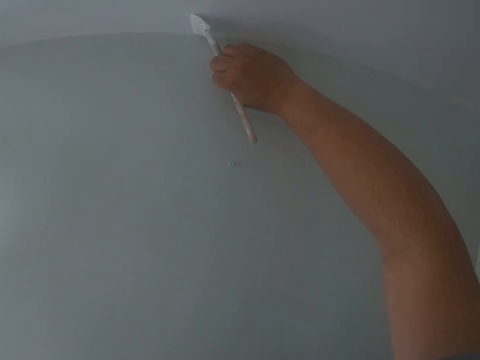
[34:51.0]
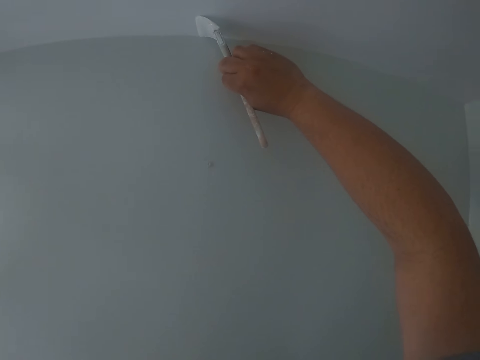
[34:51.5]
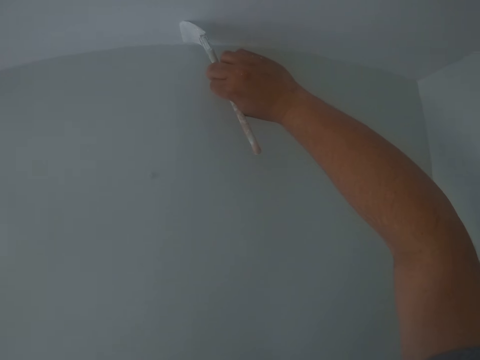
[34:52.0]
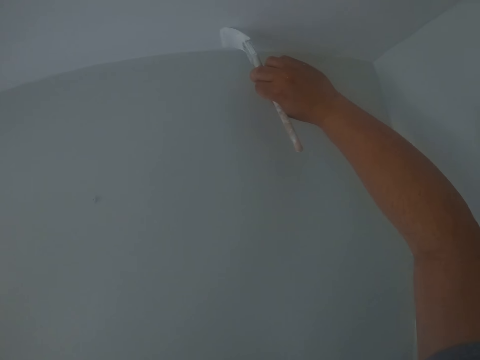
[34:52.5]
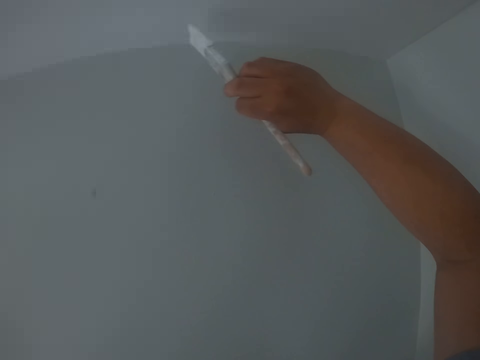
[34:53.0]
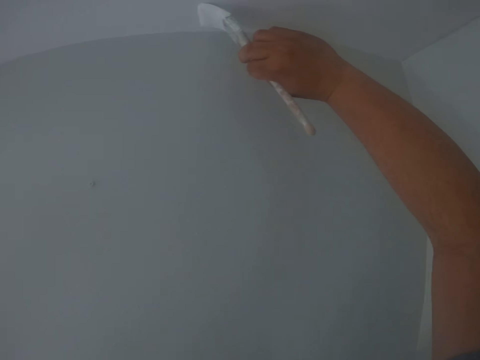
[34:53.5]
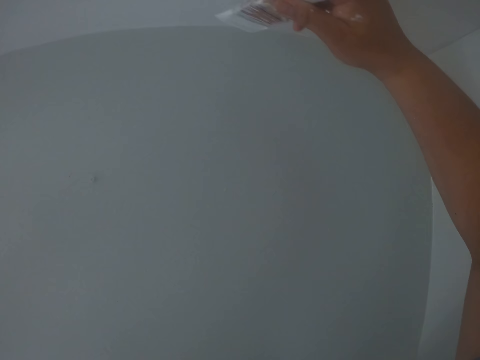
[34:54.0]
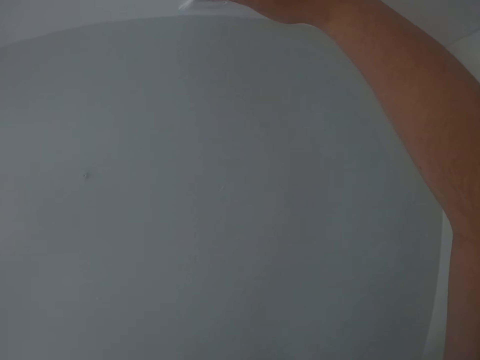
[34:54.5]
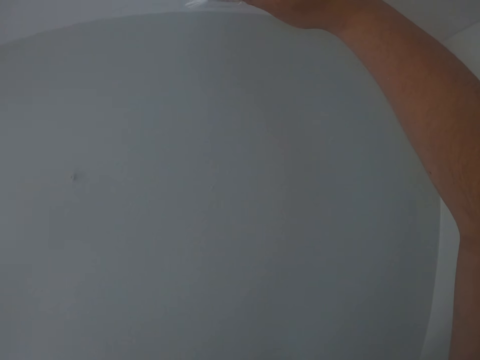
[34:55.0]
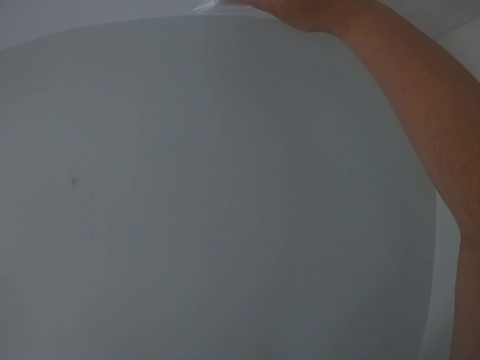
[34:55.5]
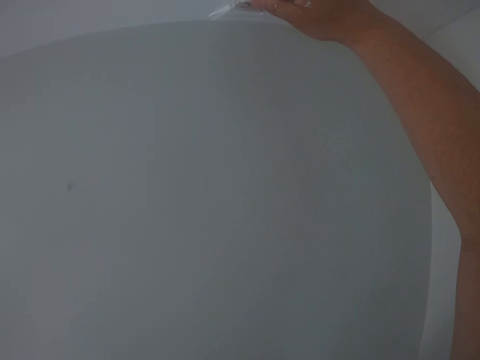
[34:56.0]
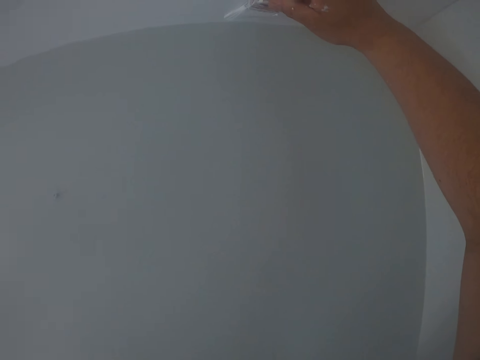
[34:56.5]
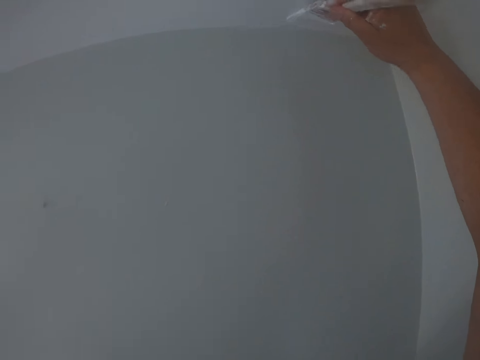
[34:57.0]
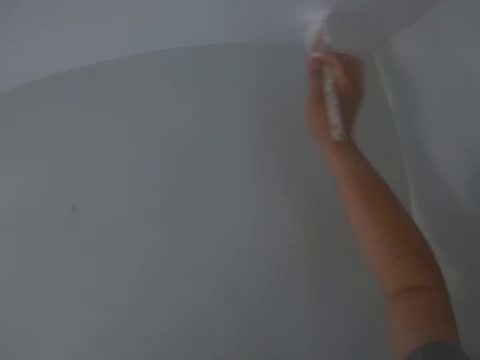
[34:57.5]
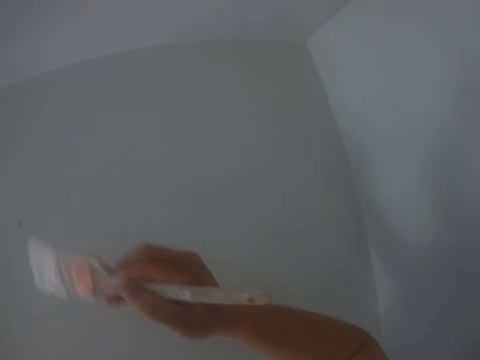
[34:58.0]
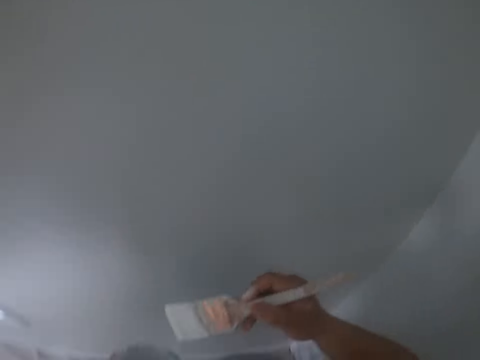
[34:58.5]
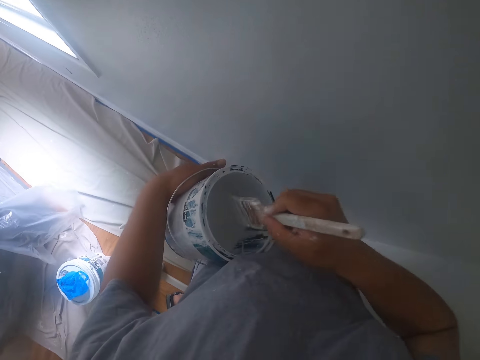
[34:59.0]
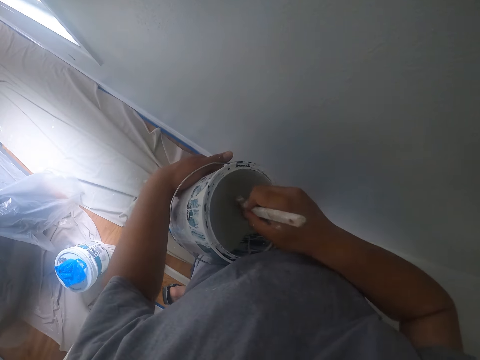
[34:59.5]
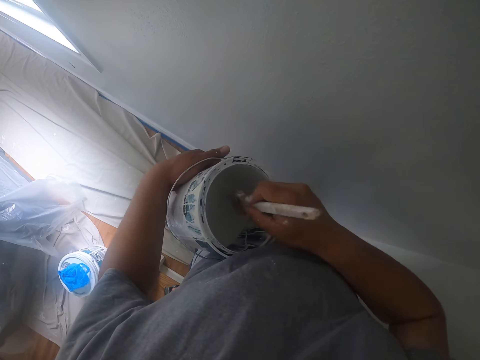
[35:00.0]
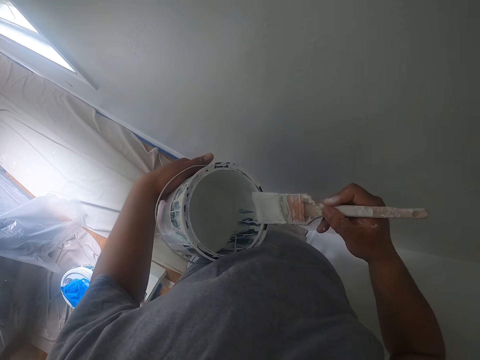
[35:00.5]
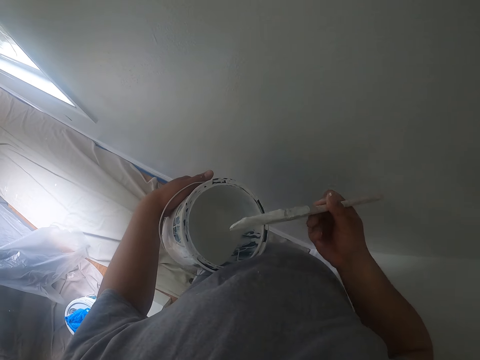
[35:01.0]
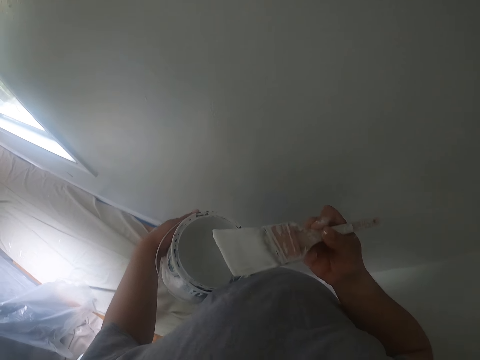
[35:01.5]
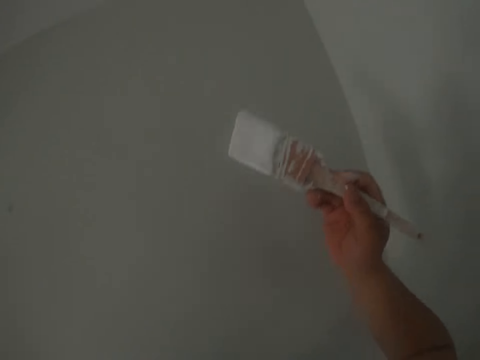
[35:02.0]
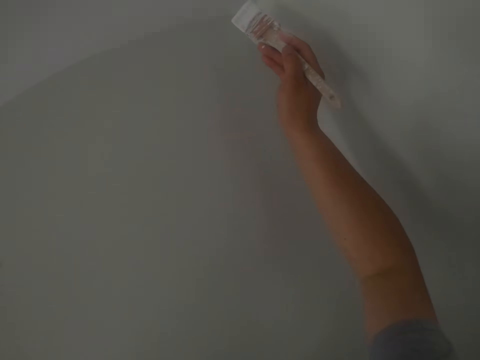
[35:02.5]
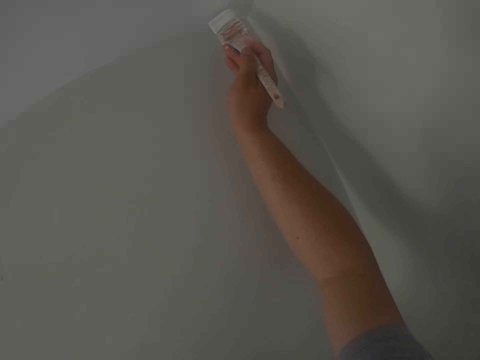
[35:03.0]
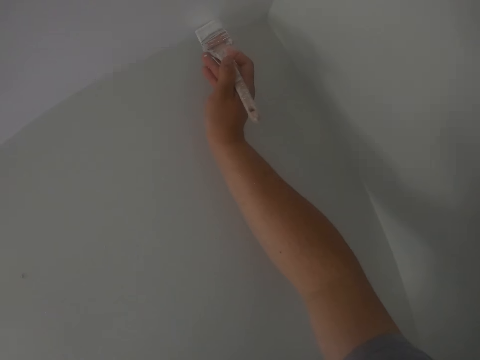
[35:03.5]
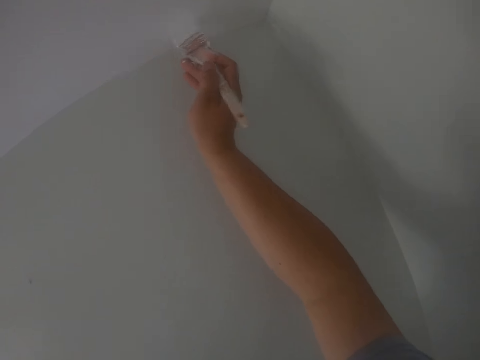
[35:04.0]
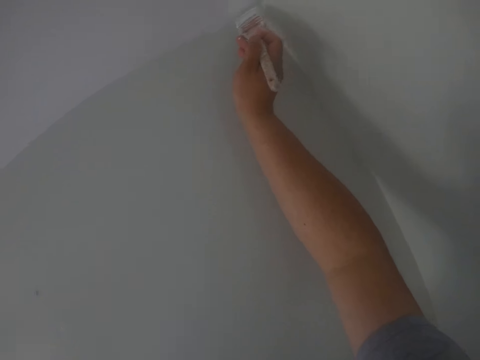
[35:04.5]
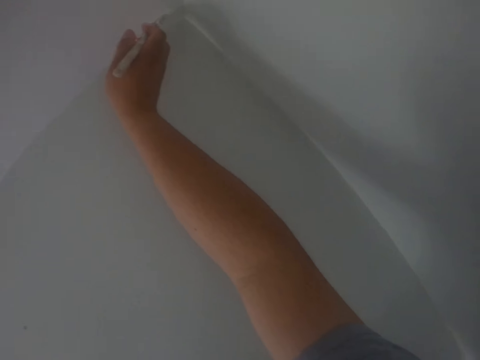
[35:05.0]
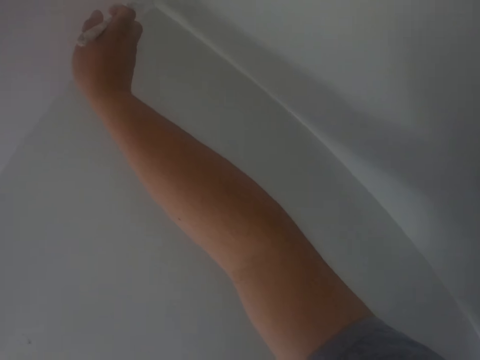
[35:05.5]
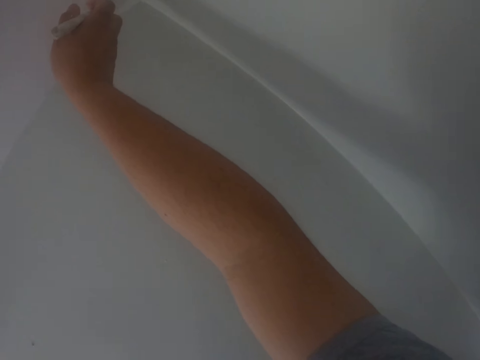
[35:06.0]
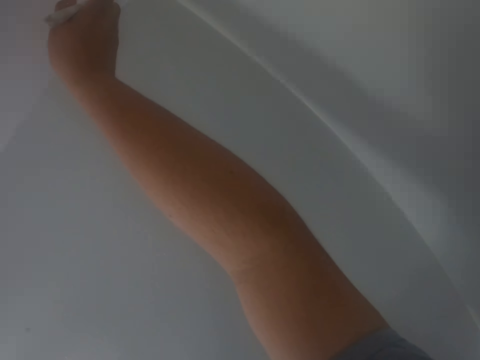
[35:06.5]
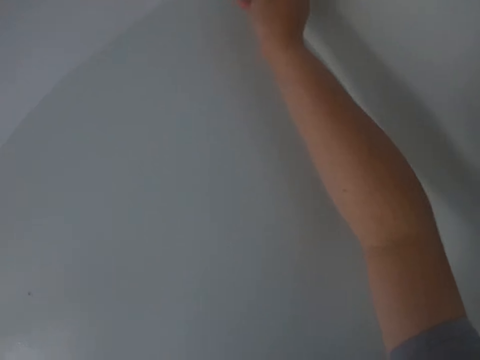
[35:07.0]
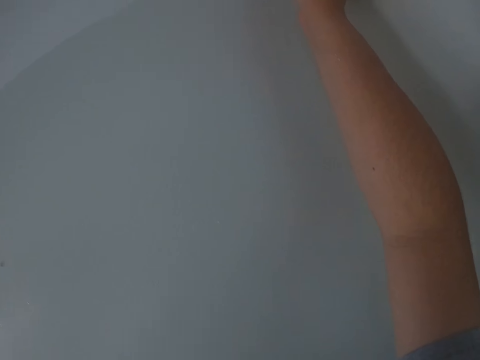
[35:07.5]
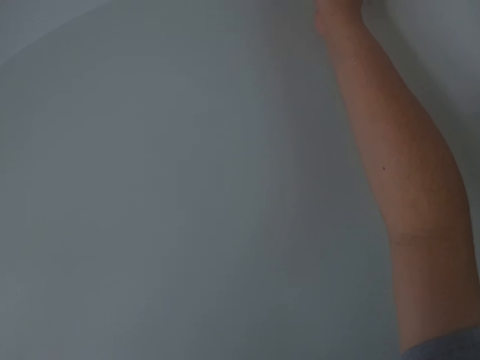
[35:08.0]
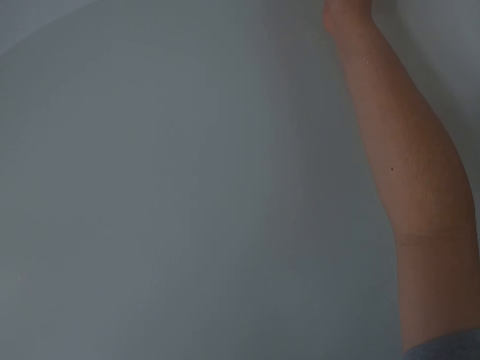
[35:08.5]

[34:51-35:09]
The camera wearer dips the paintbrush into the can of paint with his right hand. He cleans off paint on the paintbrush with the edge of the can. He paints the ceiling with the paintbrush in his right hand.

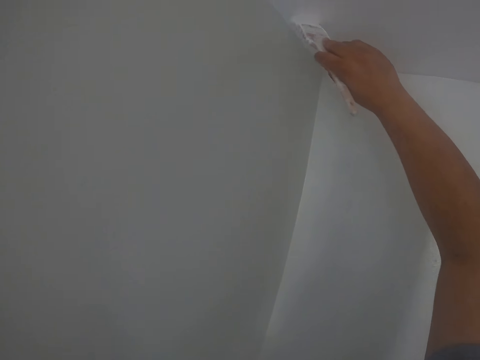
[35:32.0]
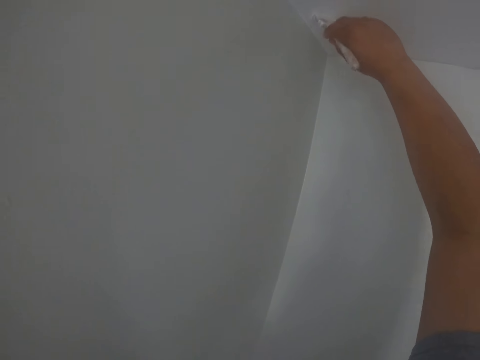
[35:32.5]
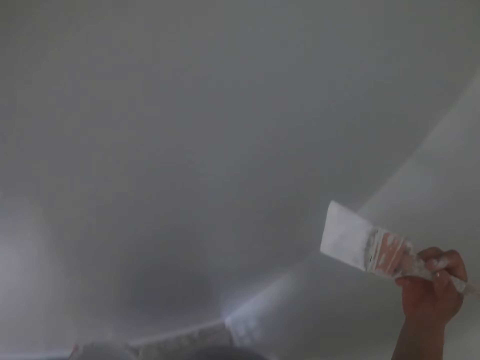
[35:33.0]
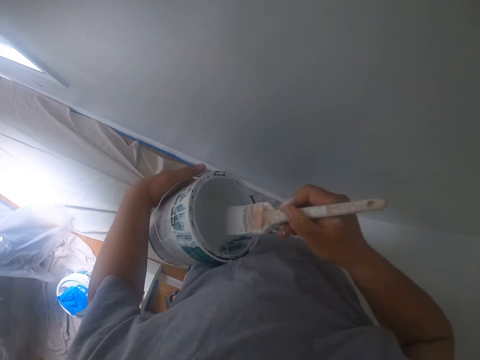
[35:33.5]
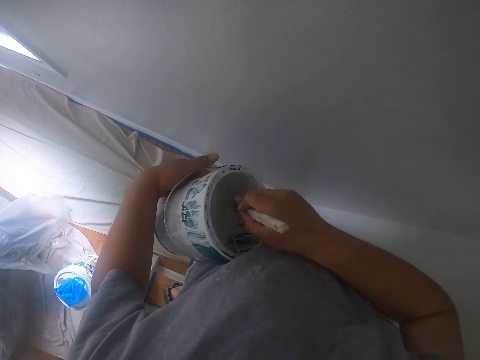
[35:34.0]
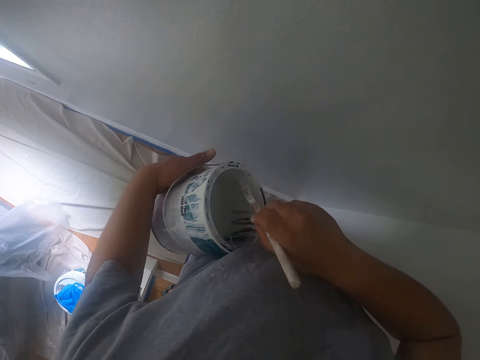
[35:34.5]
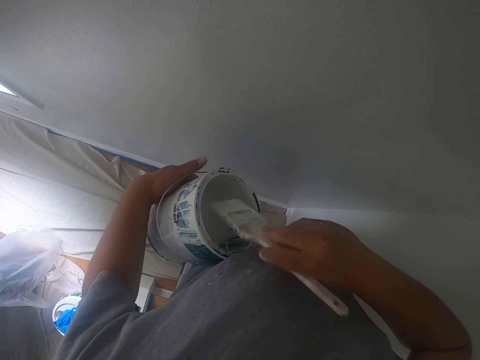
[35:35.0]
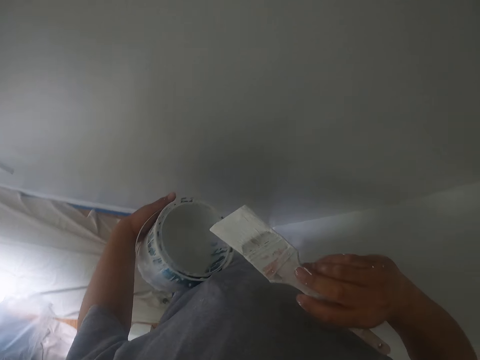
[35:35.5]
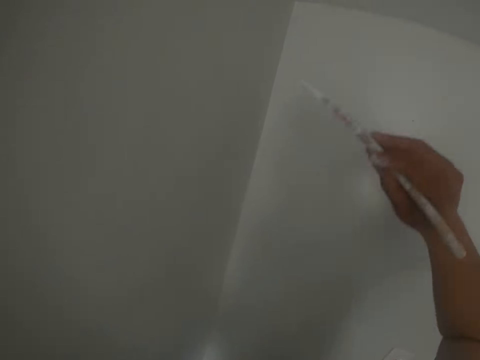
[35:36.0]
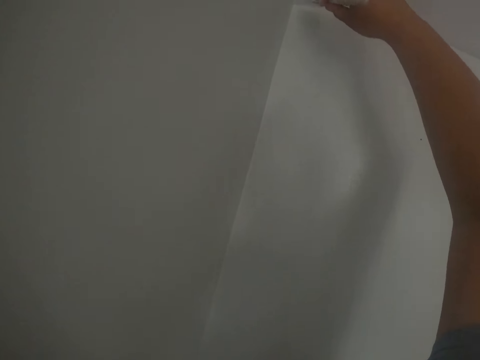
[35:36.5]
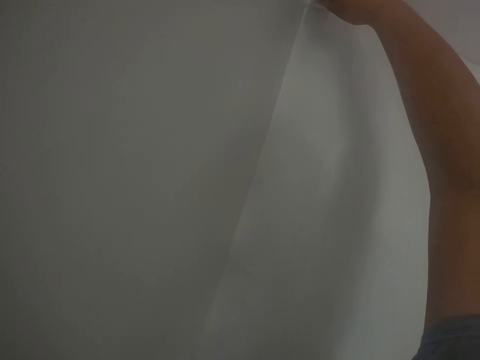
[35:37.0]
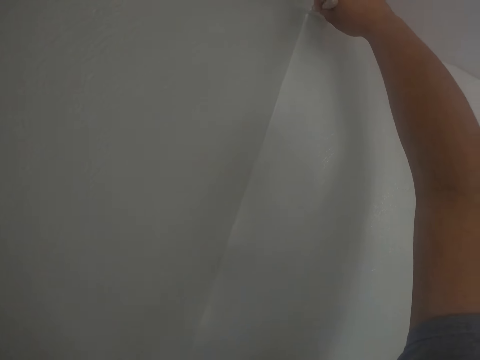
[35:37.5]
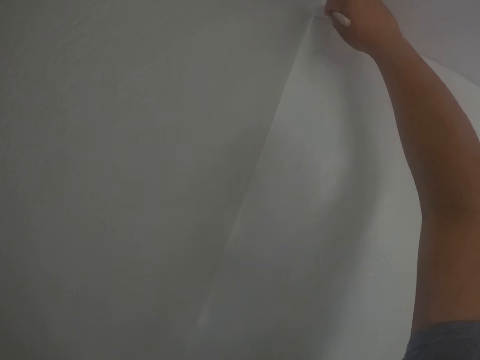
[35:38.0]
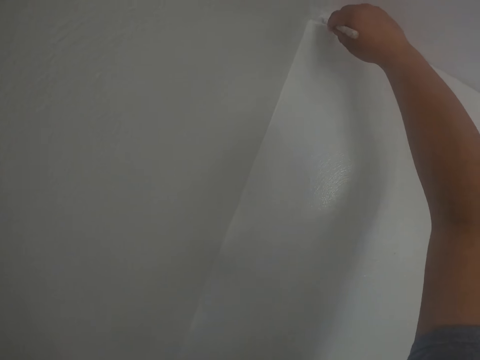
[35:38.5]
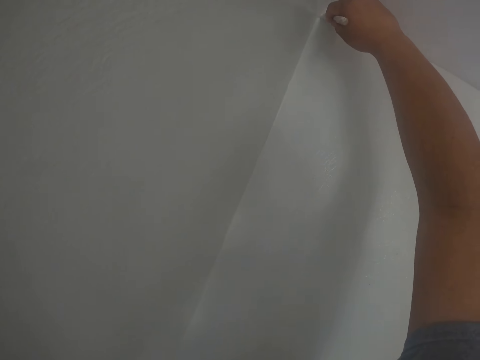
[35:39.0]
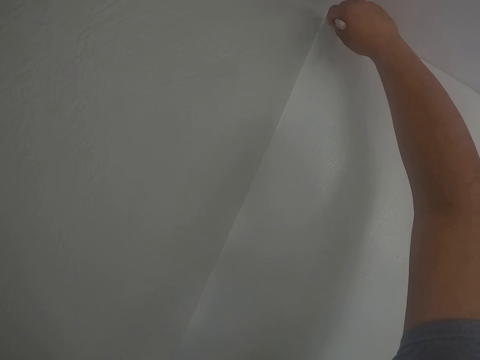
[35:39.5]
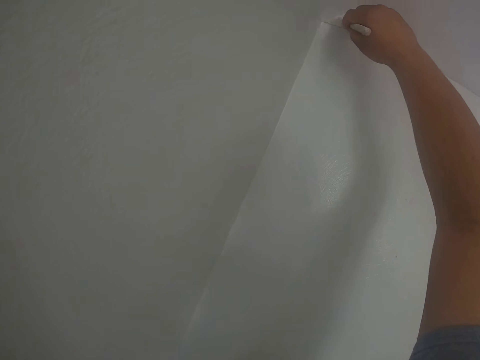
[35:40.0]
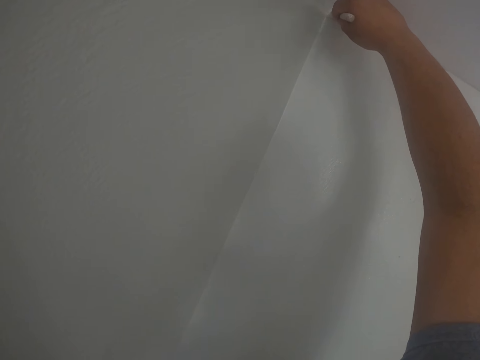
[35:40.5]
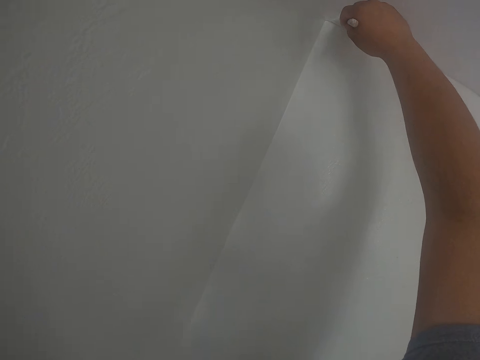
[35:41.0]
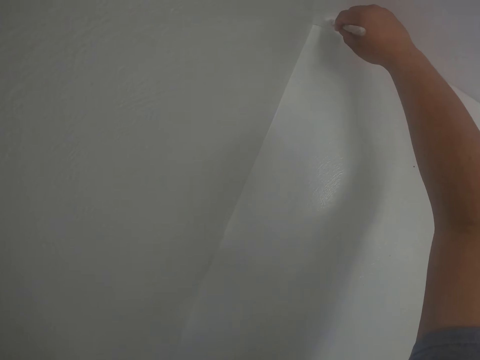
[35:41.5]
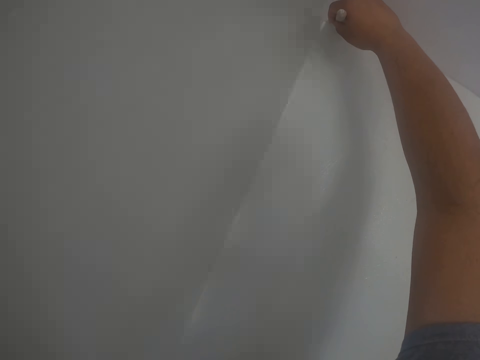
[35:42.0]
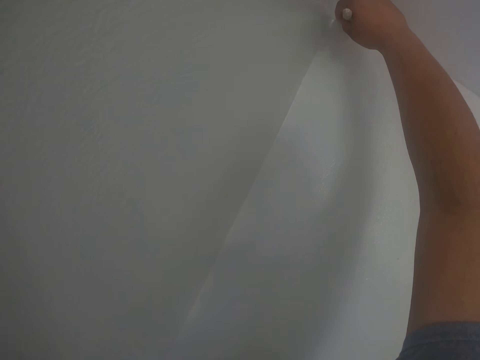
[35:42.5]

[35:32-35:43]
The camera wearer dips the paintbrush into the can of paint with his right hand. He removes the paintbrush from the can of paint. He paints the ceiling with the paintbrush in his right hand.
